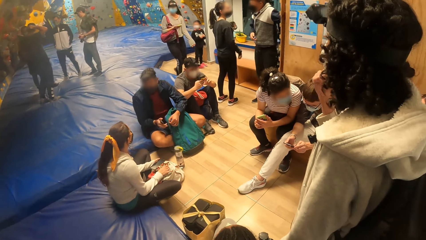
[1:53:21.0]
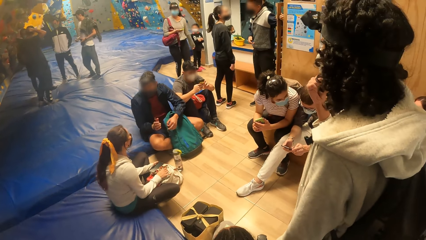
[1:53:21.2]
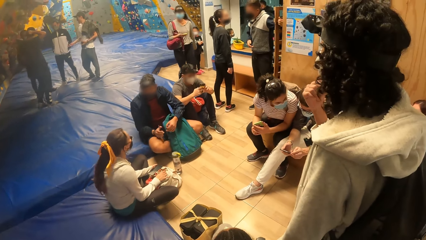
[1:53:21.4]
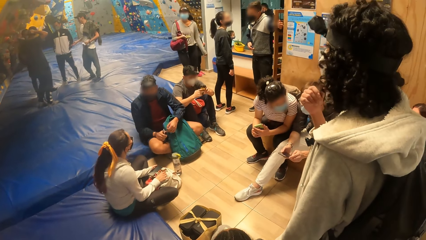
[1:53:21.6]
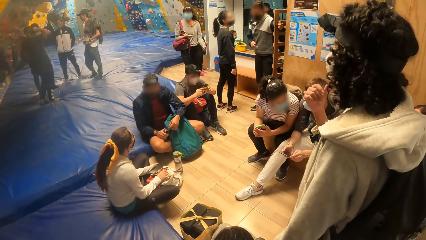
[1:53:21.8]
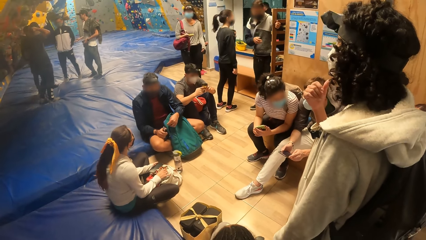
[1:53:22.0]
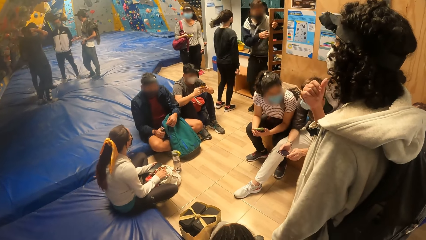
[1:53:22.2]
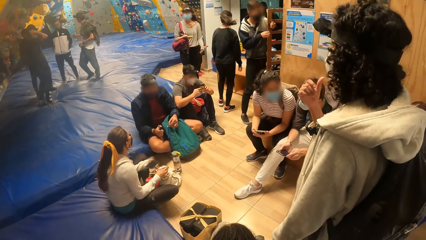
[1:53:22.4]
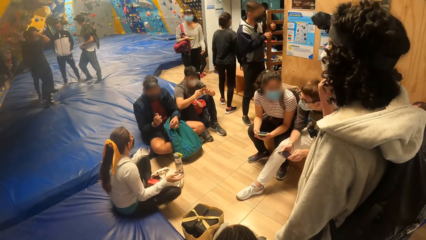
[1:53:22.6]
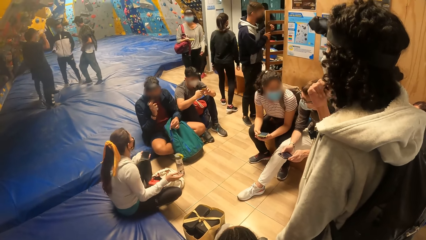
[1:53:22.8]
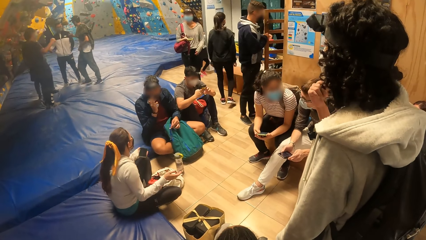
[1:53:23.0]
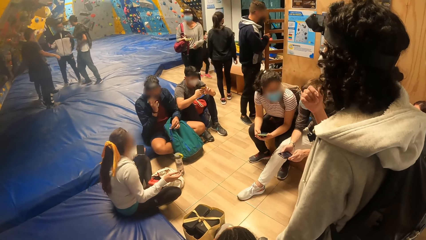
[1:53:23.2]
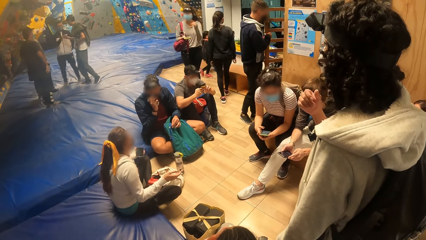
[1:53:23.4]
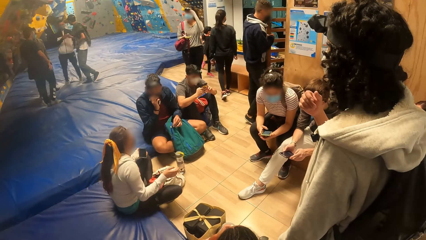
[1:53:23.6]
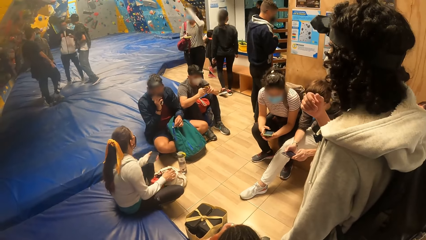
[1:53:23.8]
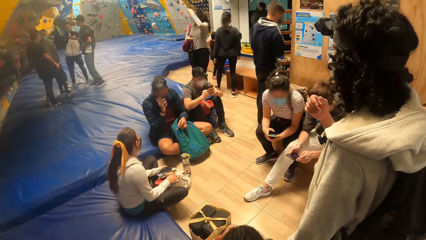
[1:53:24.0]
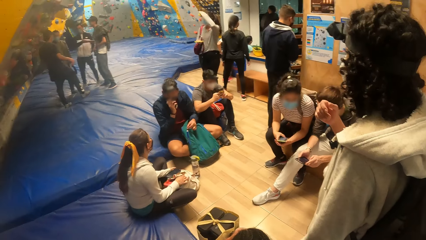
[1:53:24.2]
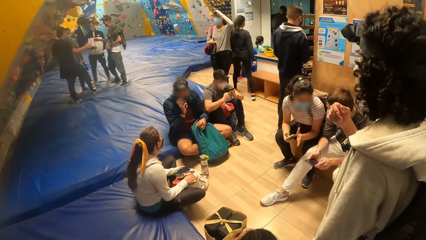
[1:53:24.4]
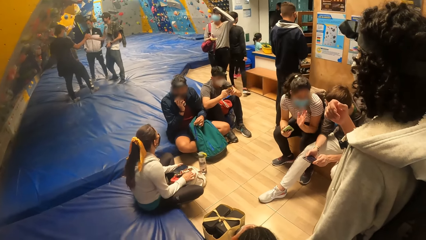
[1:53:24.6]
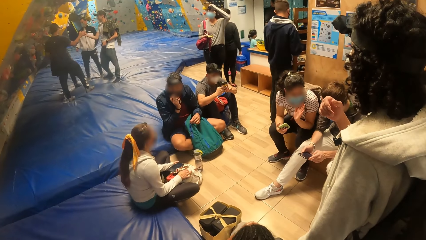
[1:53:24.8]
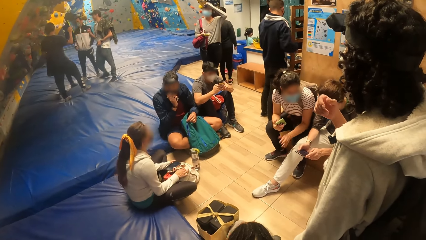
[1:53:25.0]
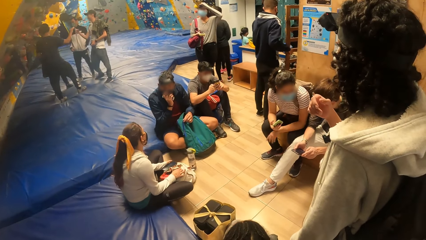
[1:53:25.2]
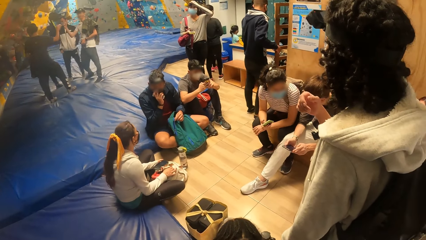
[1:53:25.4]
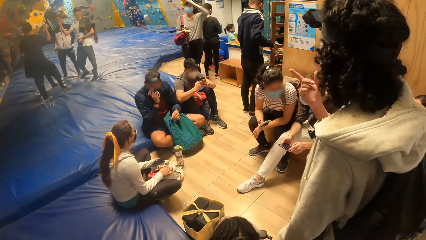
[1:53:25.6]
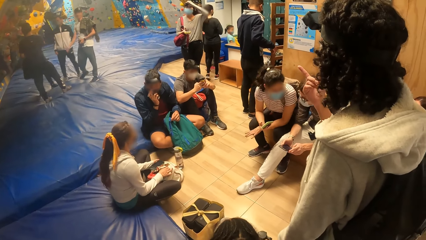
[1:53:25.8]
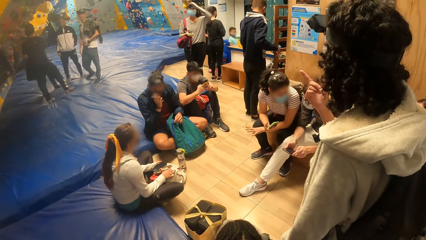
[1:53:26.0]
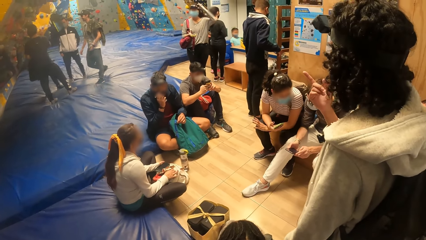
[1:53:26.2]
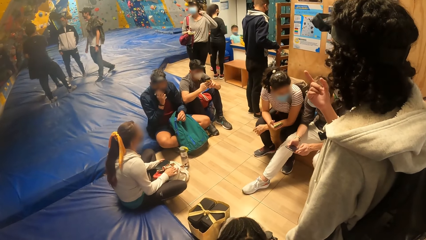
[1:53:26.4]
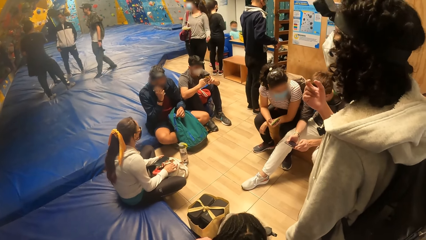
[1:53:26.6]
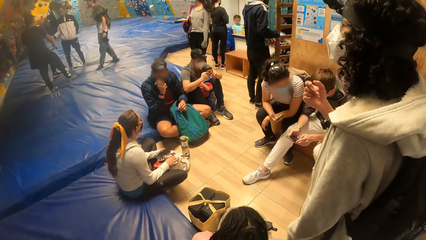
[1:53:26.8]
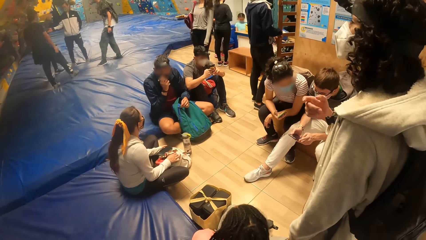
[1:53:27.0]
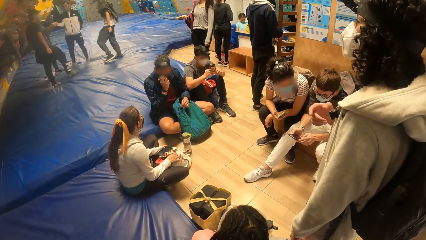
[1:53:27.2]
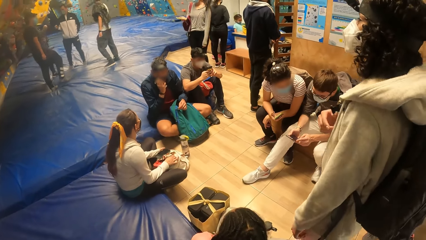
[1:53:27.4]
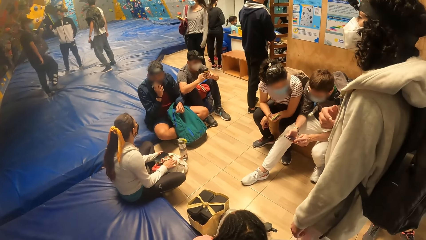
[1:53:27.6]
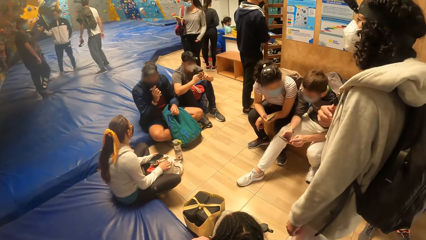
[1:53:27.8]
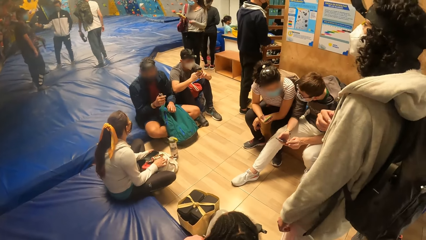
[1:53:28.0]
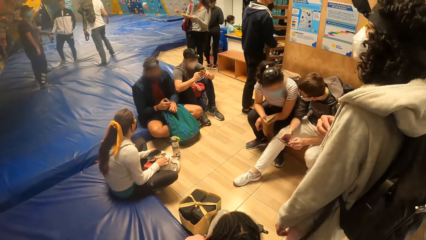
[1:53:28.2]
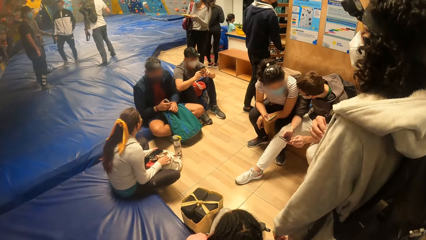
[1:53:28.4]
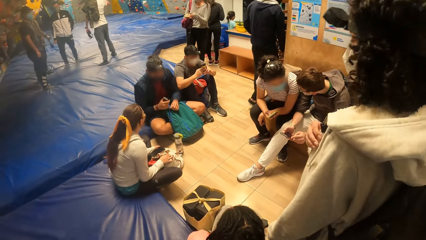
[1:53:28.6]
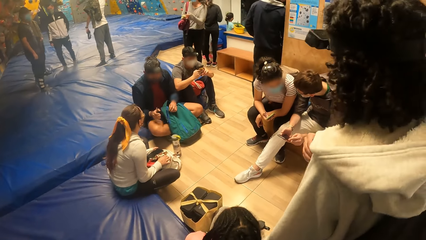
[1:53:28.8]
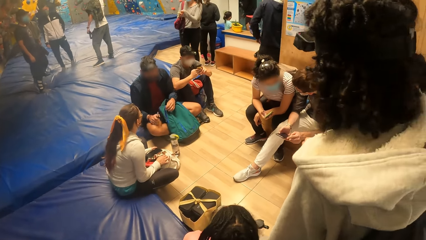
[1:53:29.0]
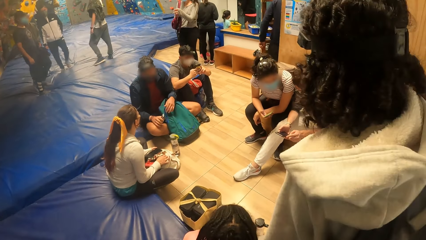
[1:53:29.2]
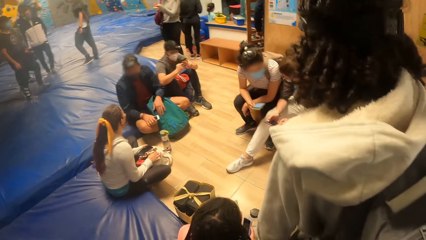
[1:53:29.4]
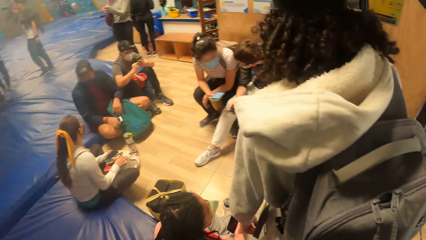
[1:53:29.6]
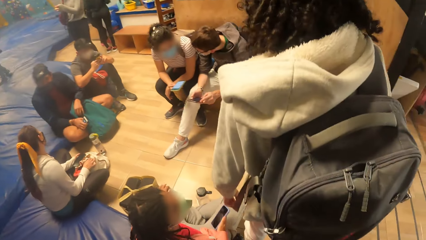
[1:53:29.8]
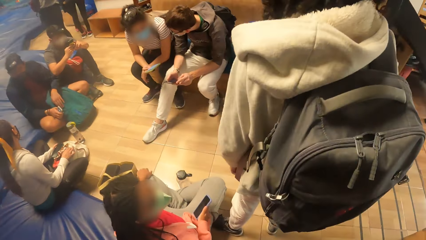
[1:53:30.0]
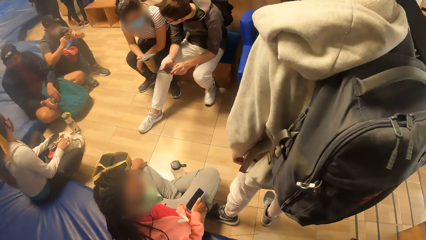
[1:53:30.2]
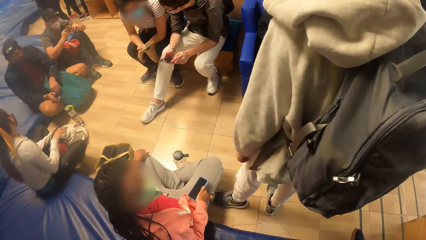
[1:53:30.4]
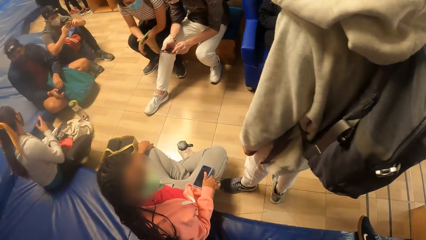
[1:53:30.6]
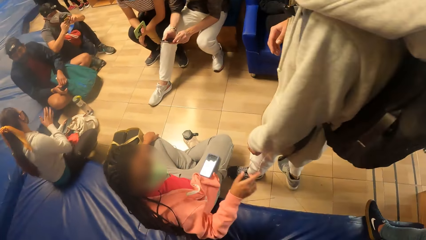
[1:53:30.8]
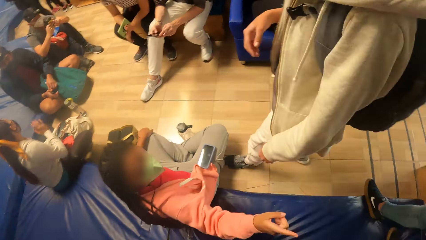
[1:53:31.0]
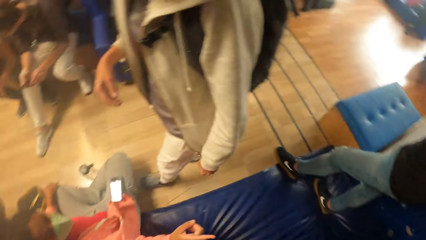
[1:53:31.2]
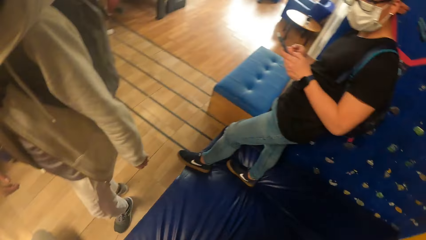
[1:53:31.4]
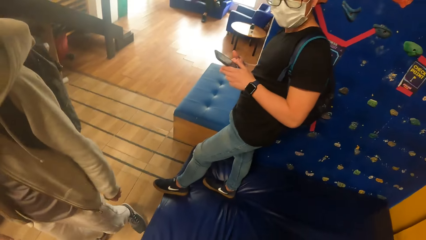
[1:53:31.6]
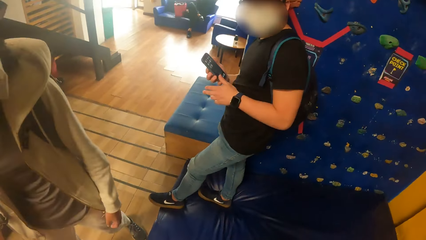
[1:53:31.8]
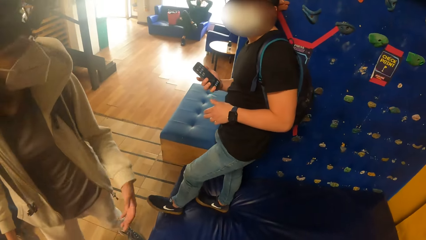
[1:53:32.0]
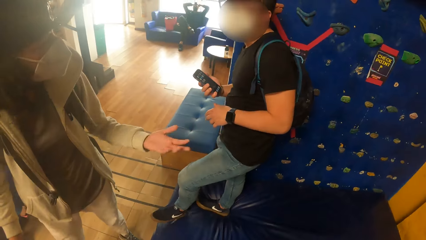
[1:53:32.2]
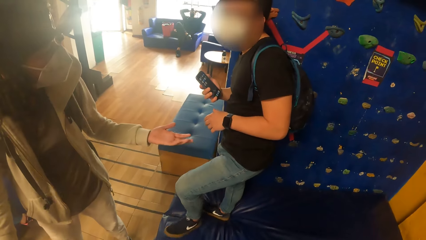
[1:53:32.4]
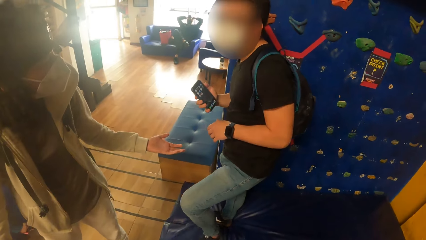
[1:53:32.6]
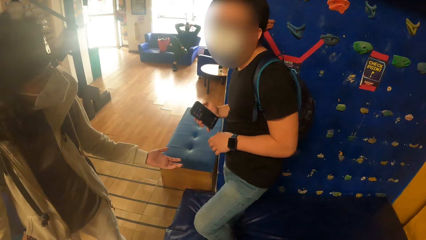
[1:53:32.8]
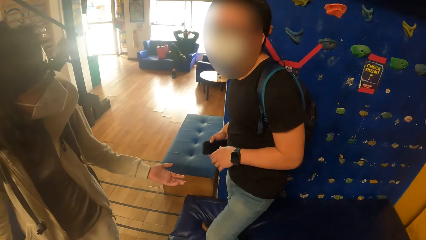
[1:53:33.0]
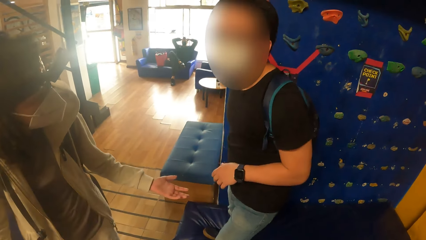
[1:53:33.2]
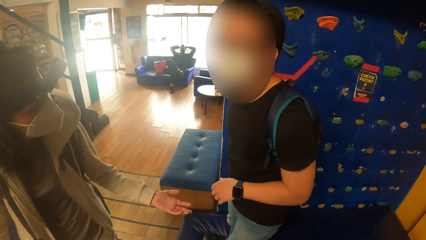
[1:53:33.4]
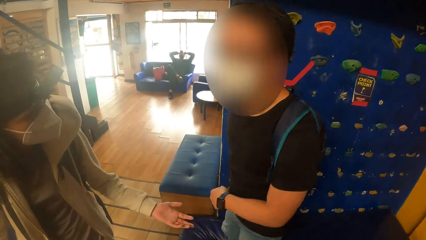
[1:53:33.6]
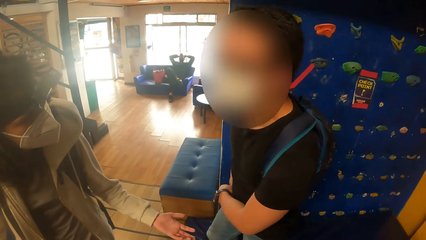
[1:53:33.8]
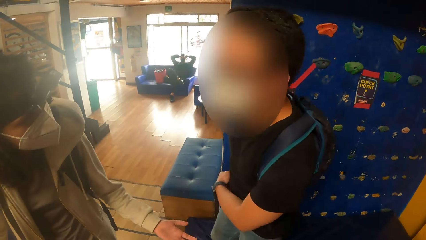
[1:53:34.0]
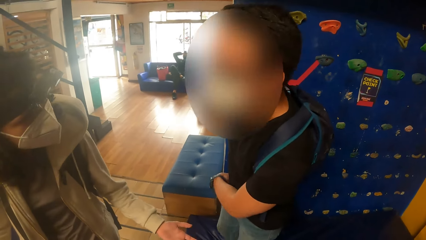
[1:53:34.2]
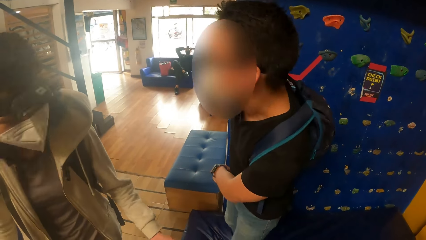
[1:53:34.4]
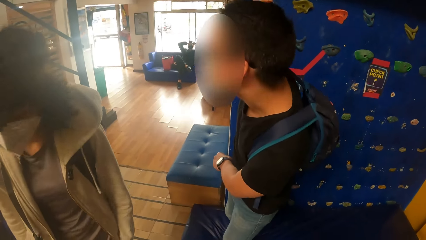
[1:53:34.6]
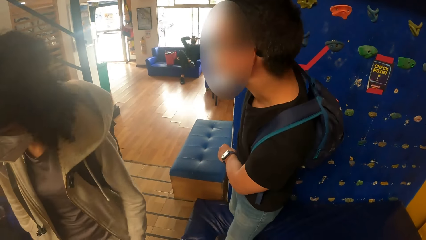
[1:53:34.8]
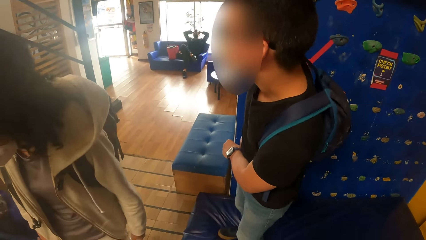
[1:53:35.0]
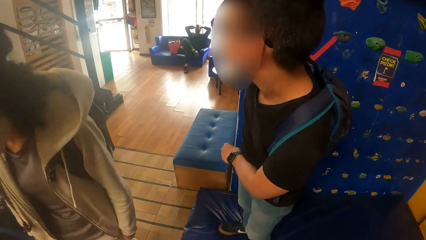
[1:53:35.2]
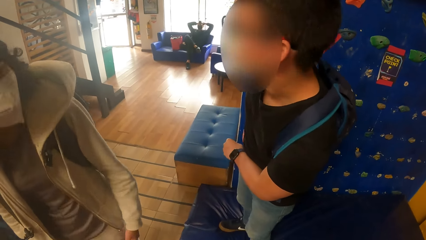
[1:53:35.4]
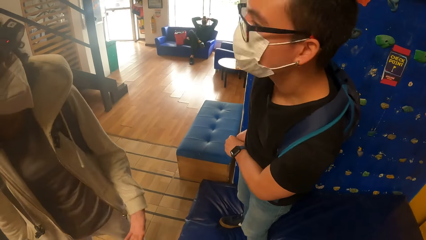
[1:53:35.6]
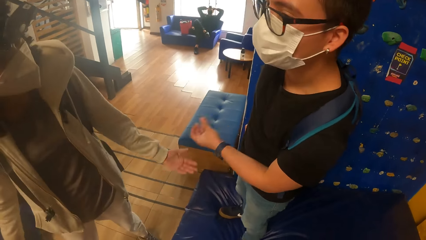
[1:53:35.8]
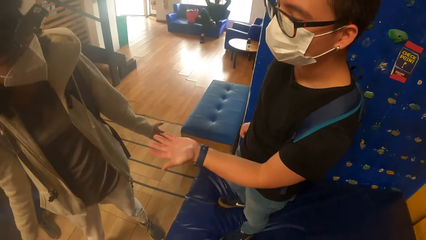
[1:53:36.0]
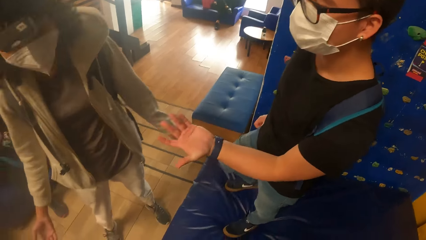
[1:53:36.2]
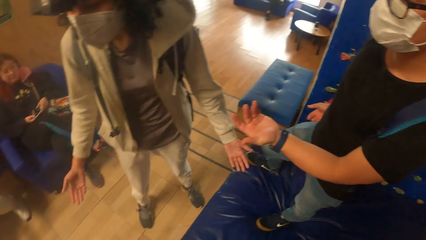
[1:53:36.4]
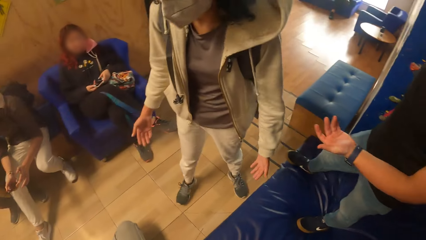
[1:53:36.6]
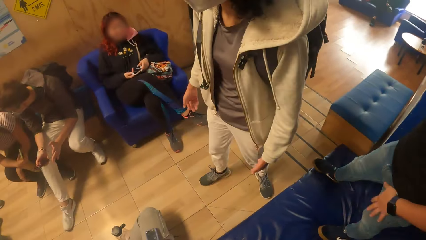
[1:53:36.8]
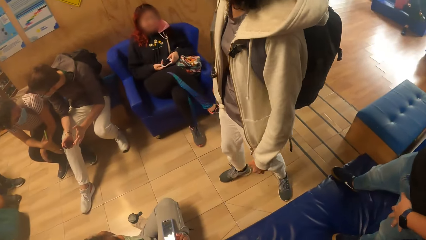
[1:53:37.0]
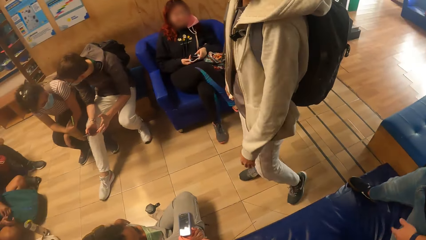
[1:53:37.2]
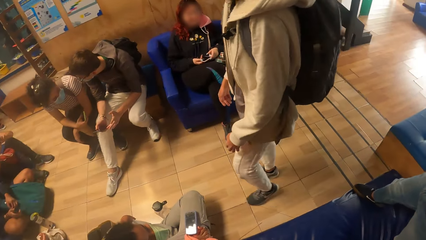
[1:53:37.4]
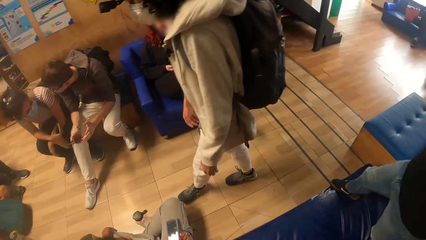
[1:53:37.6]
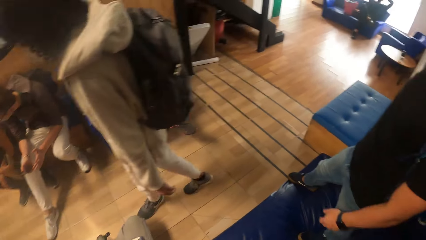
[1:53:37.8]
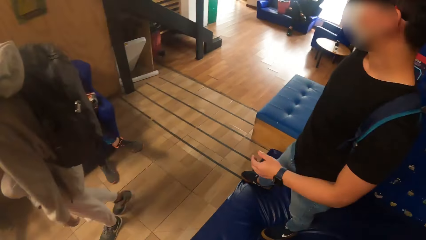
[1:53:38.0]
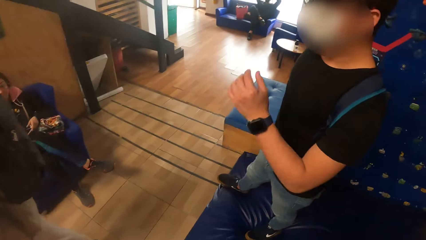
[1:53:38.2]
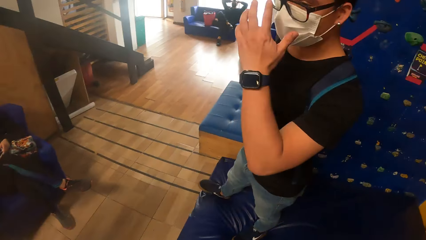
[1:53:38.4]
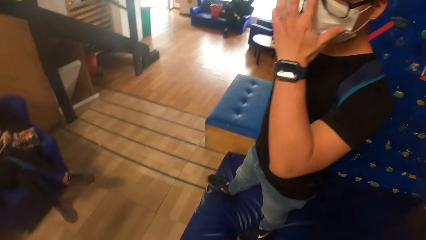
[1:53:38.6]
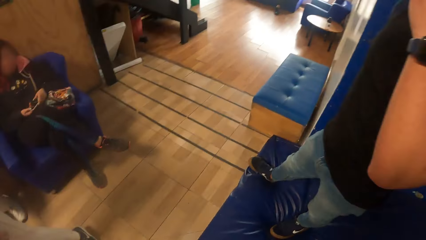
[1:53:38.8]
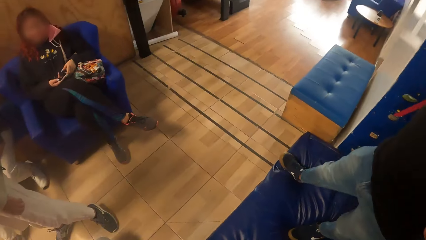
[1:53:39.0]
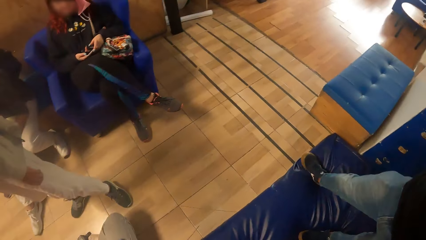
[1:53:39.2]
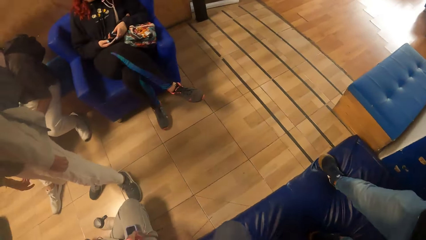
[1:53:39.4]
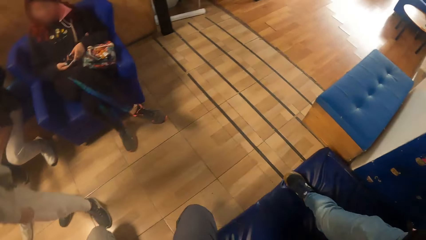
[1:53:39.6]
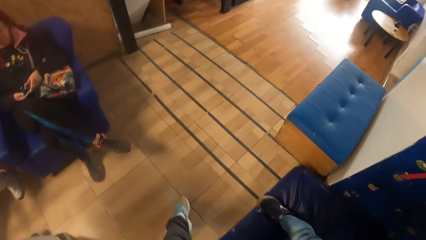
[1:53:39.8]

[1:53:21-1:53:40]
The camera wearer stands. They look around. They interact with the group of people in the bouldering gym. A man puts his phone in his pocket with his right hand.
